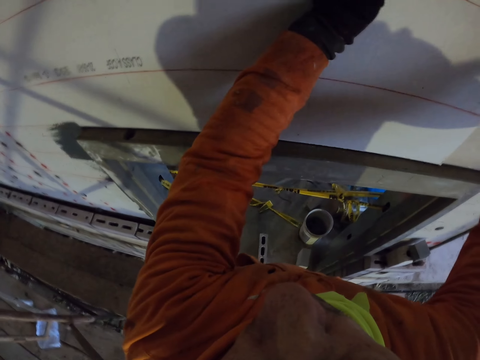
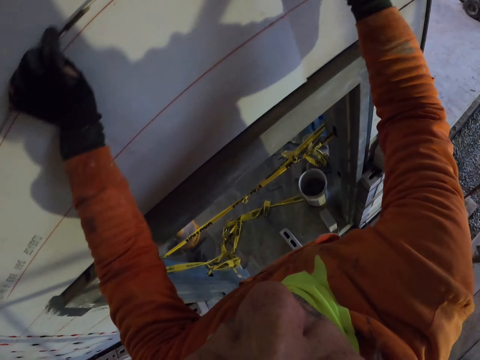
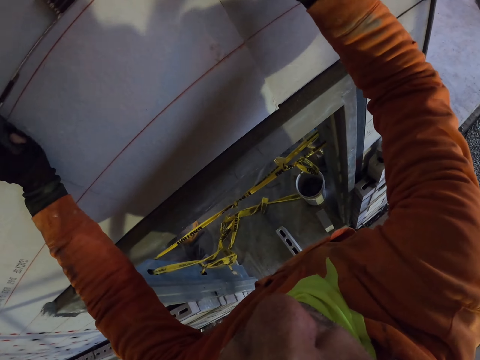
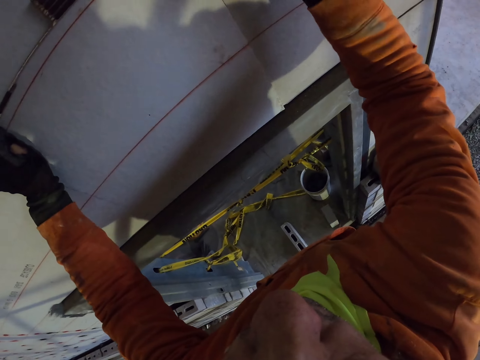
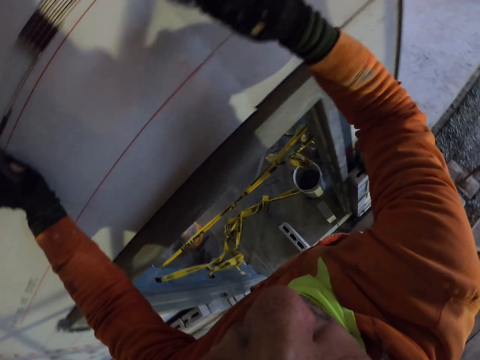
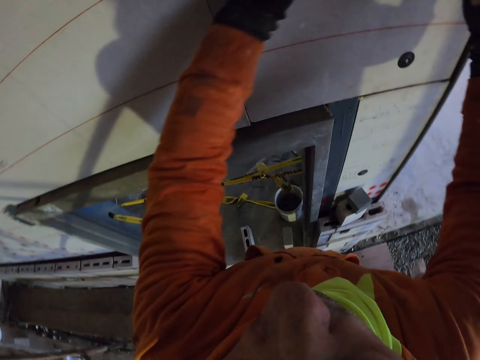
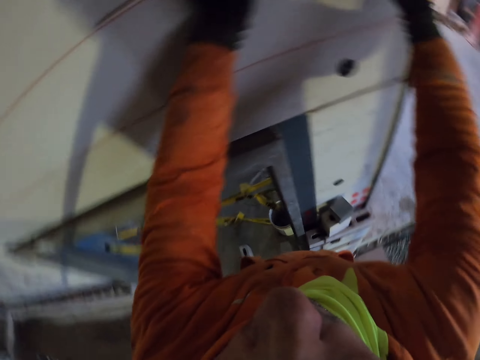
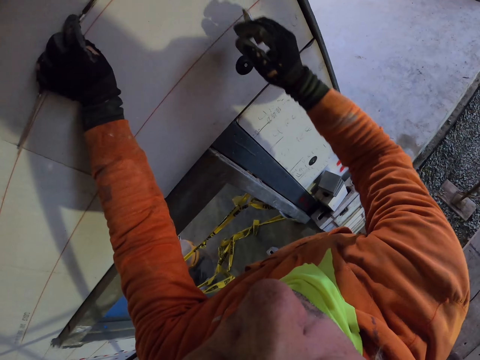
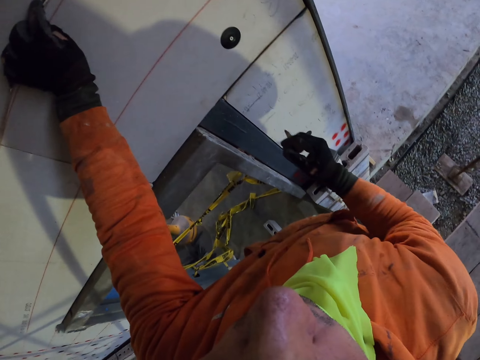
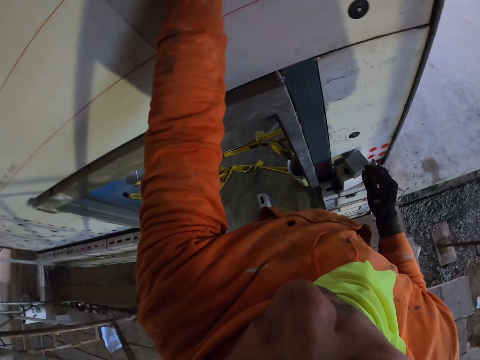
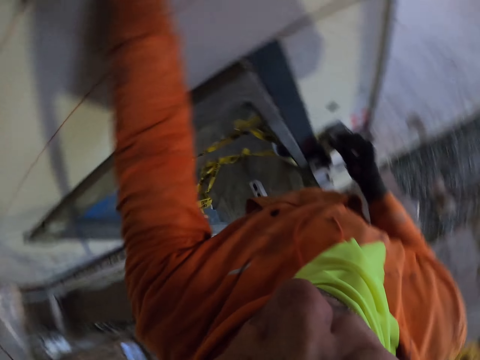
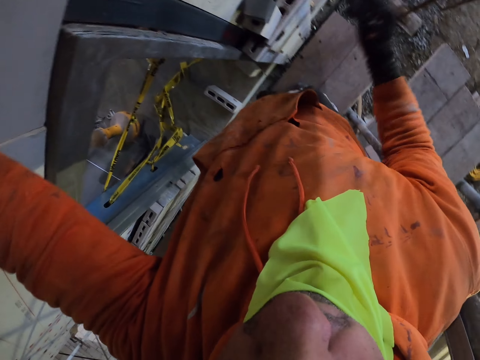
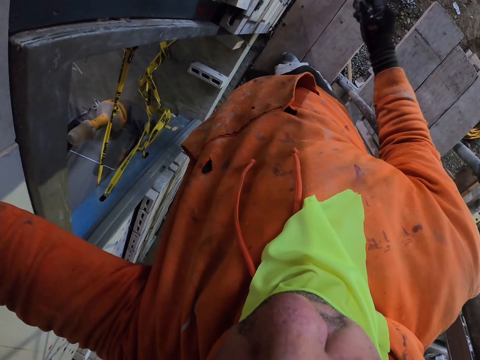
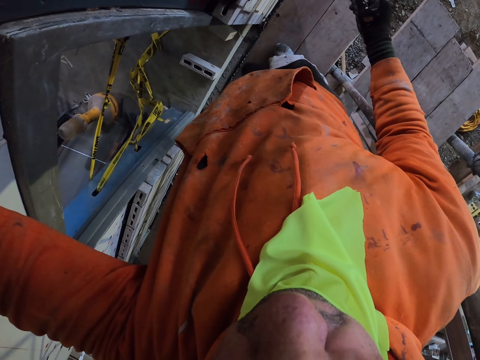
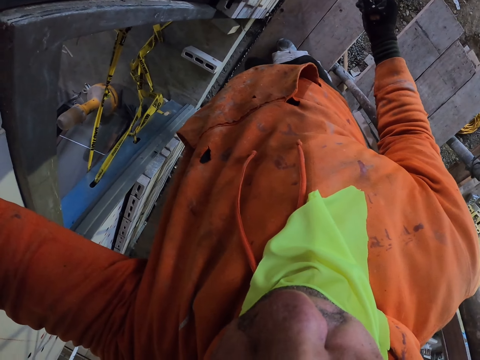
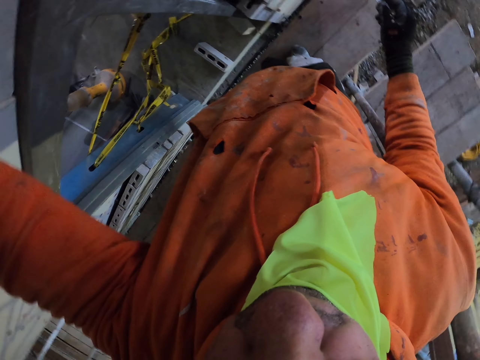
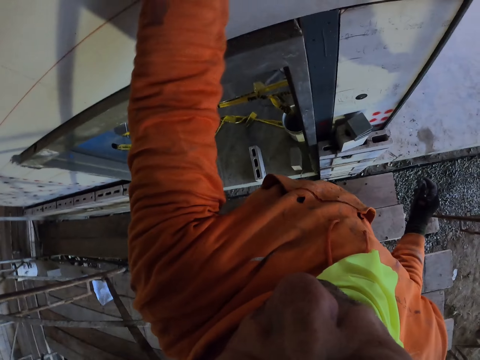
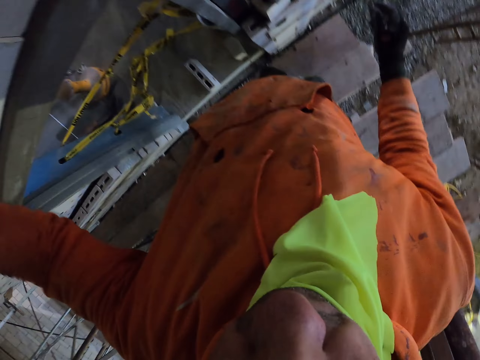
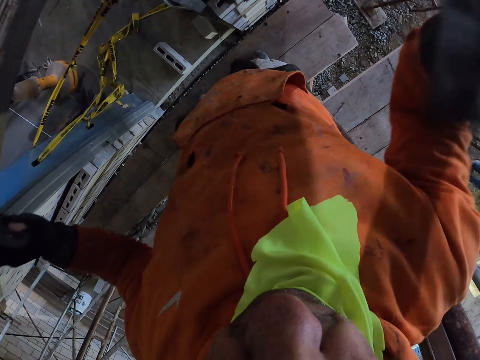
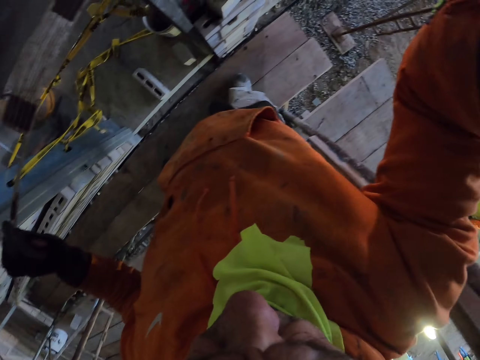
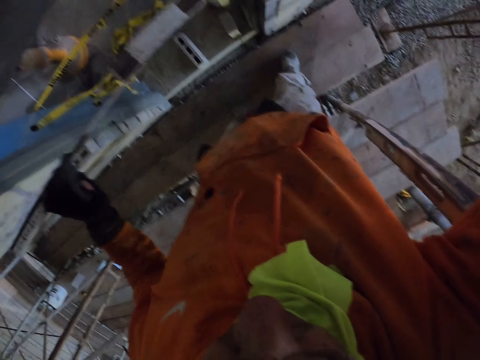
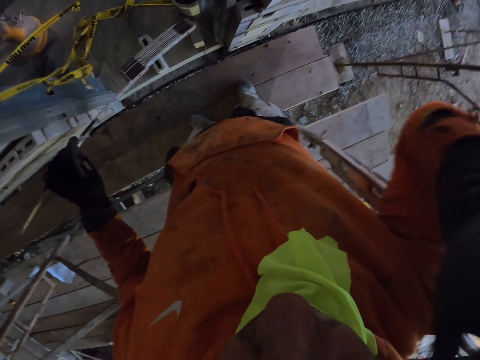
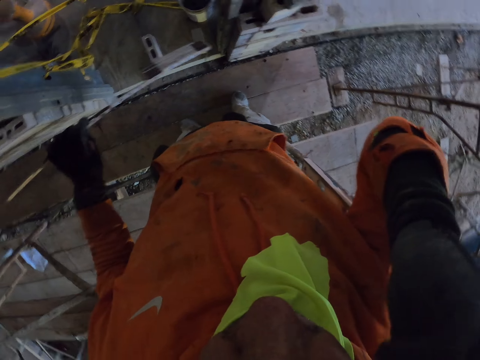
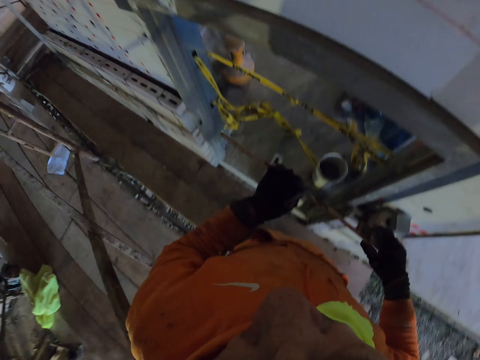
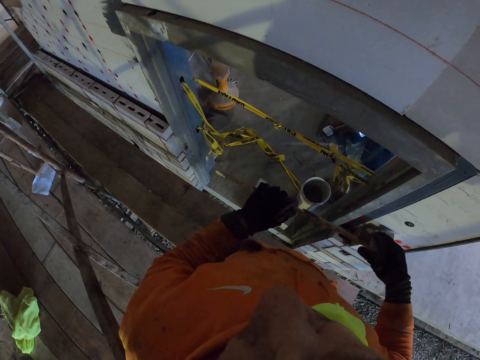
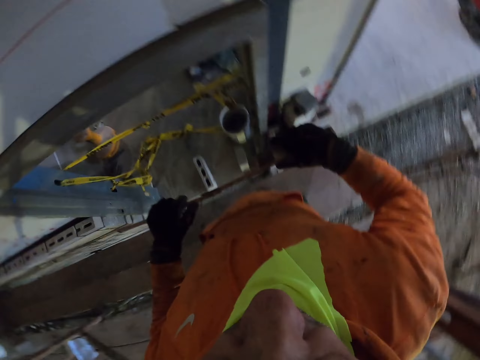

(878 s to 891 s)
The camera wearer marks a point on the wall. They move the folding ruler on the wall. They put a hand down. They turn around the room.

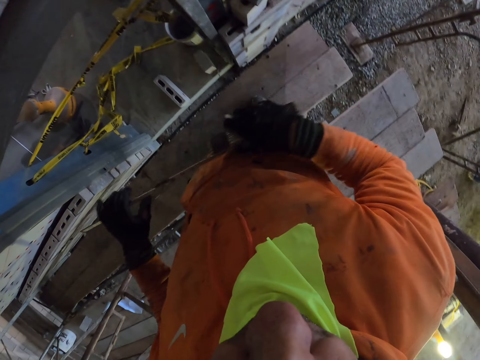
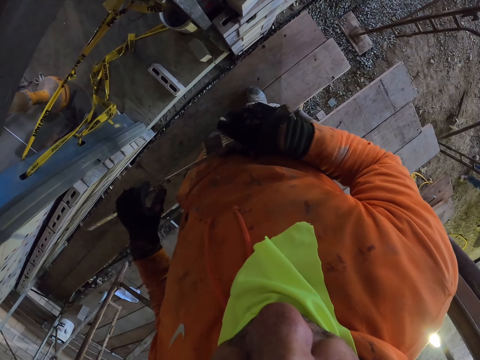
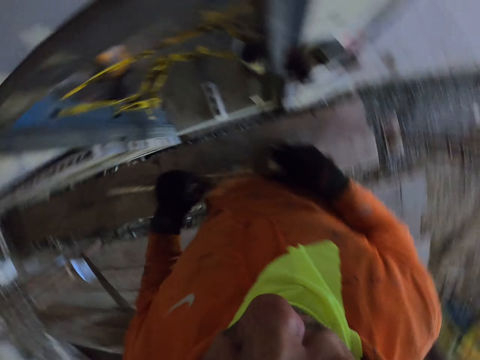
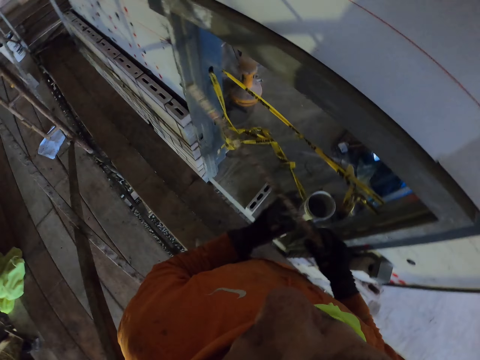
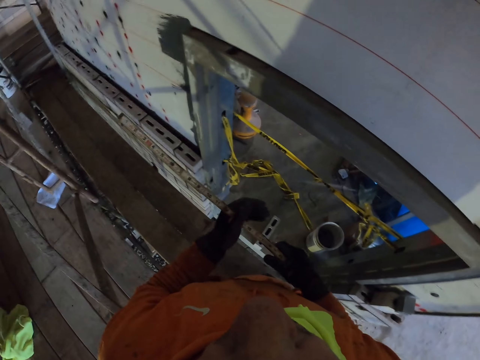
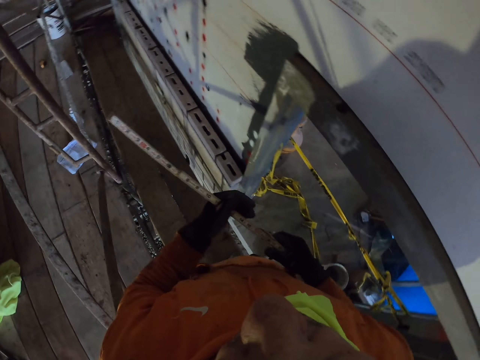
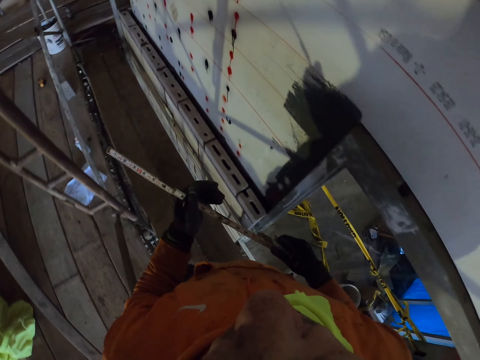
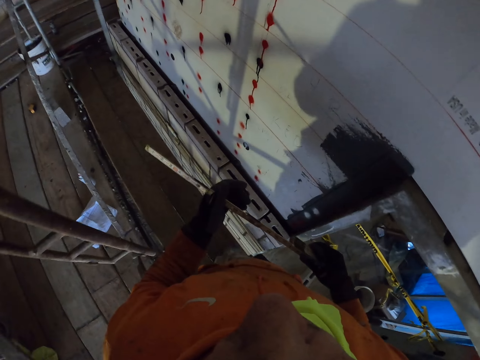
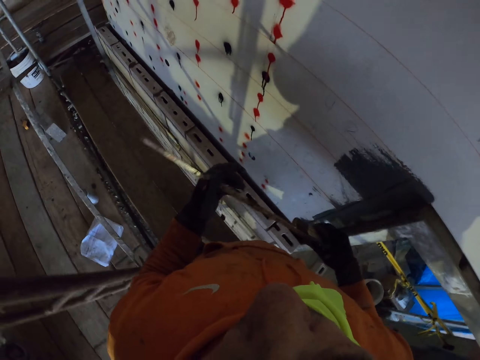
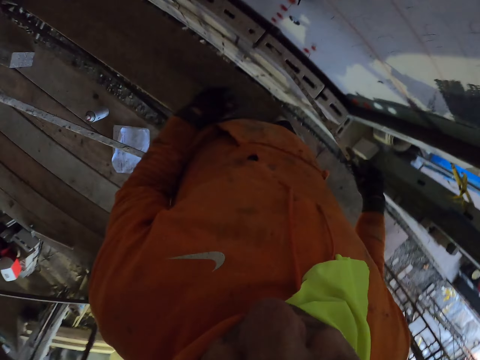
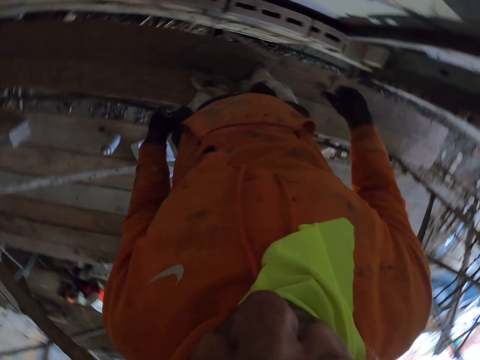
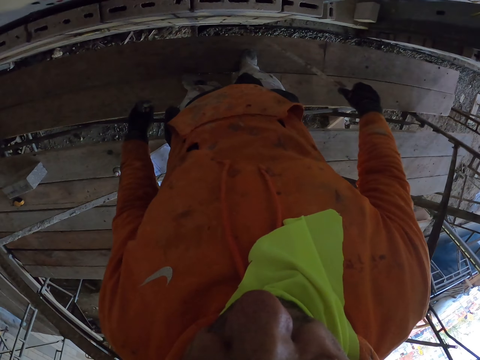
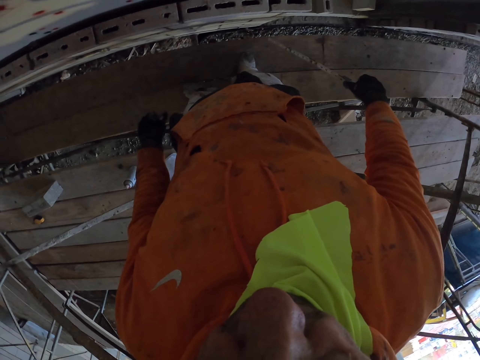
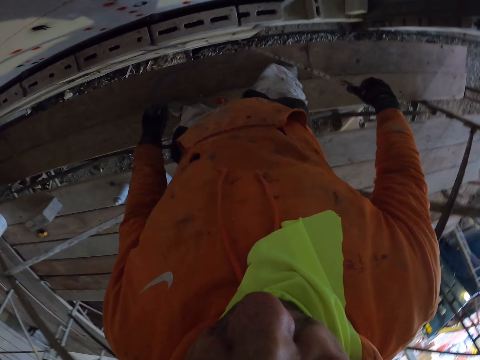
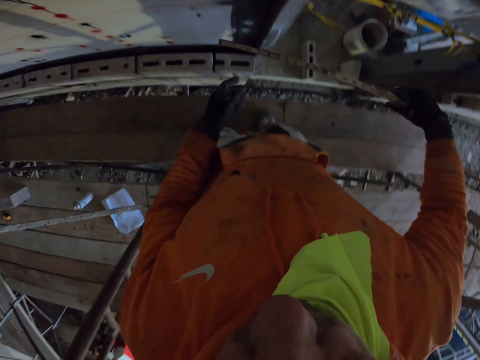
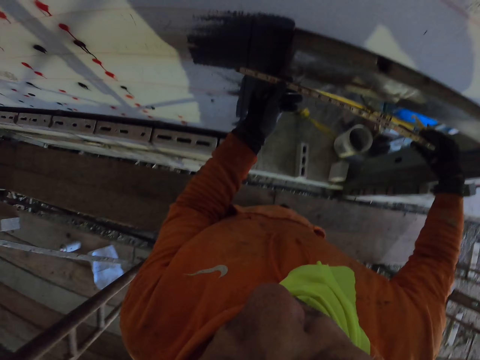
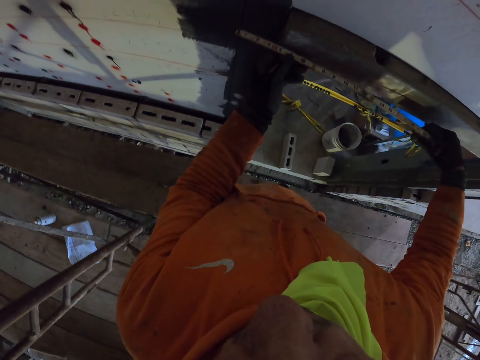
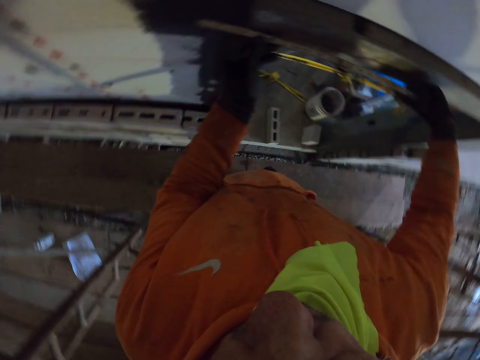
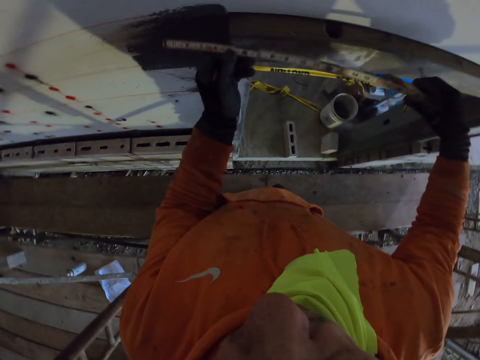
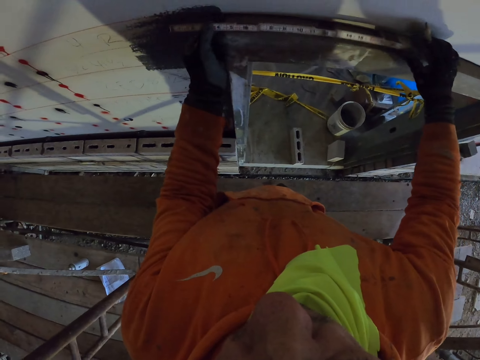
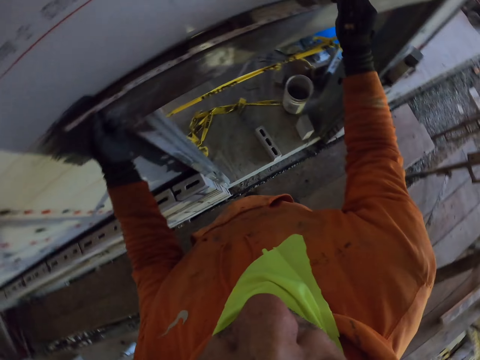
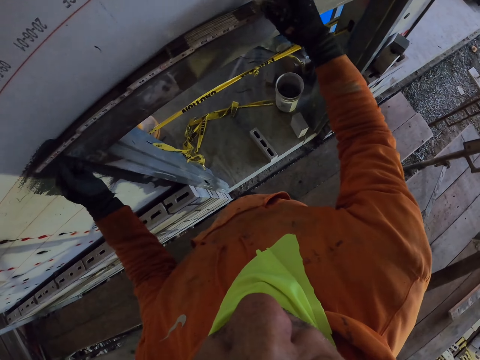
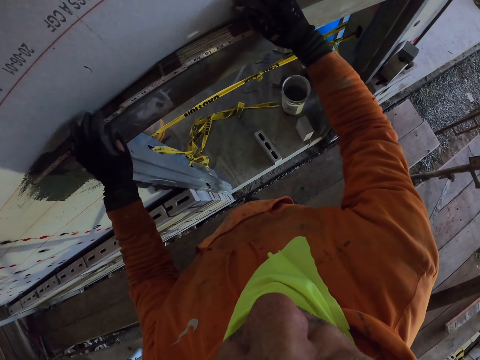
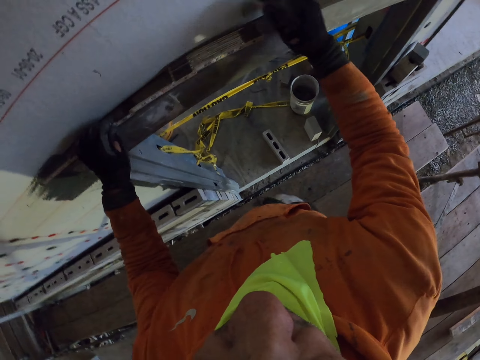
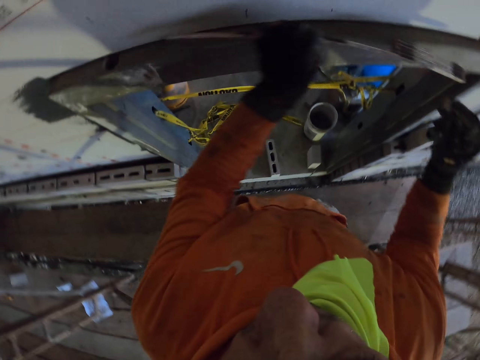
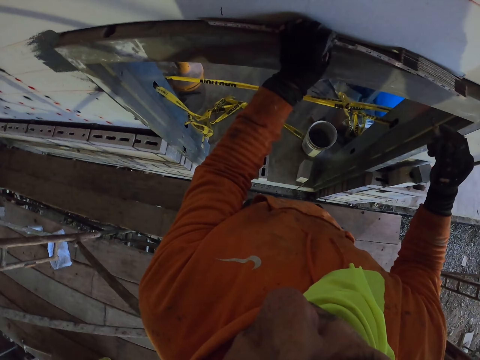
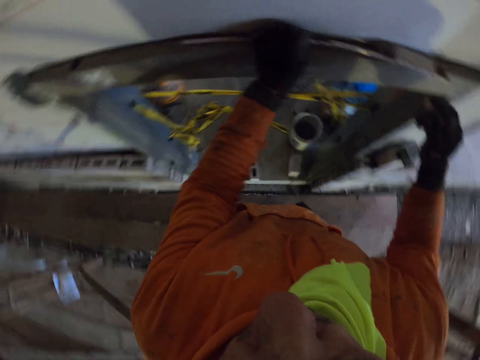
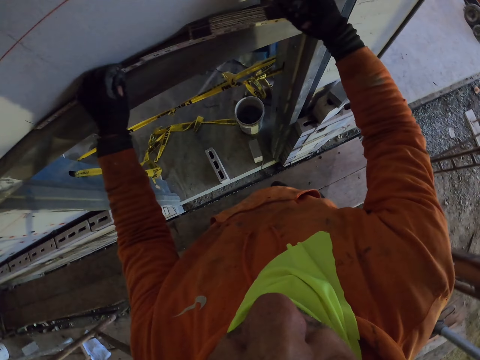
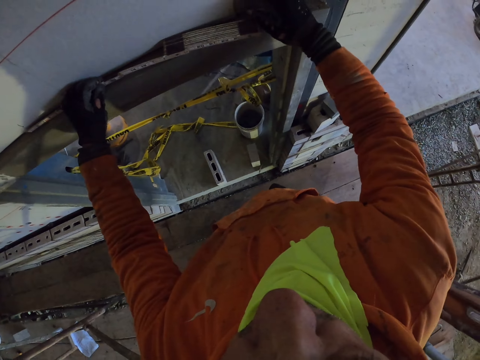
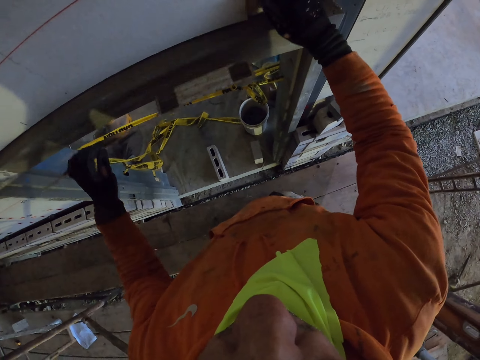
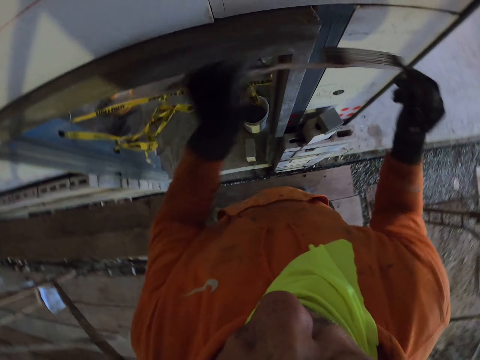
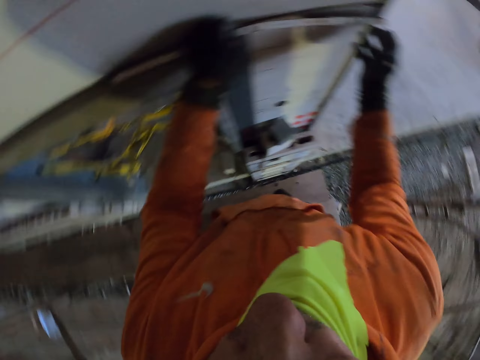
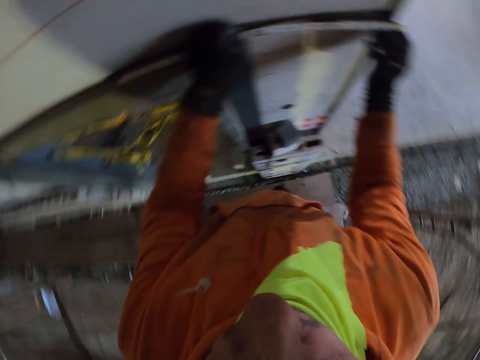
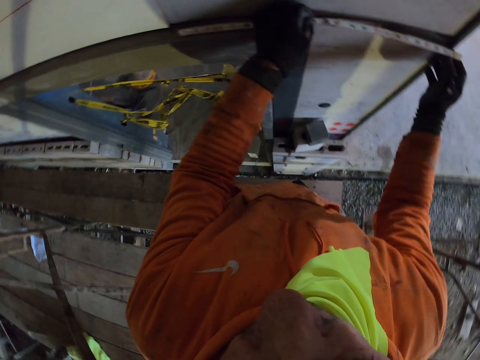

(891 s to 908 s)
The camera wearer walks around the room. They place the folding ruler on the wall. They place the folding ruler on the wall again. They mark a point on the wall with the marker.
